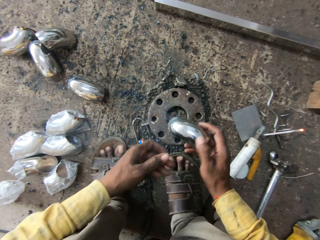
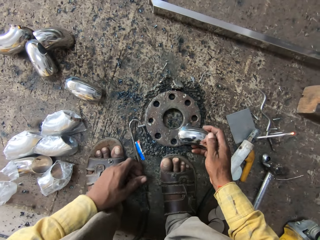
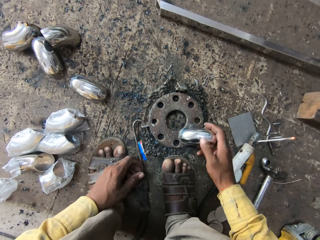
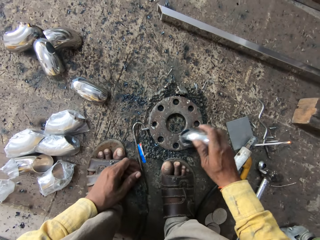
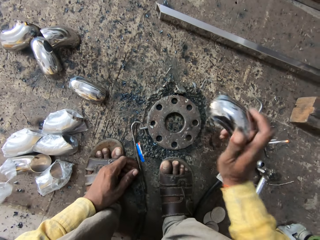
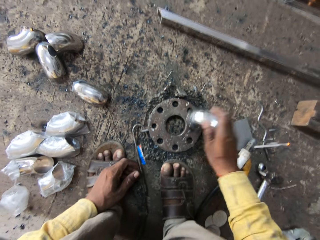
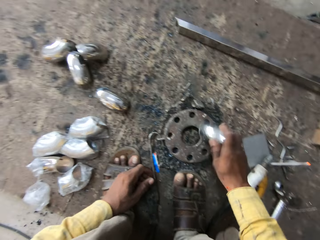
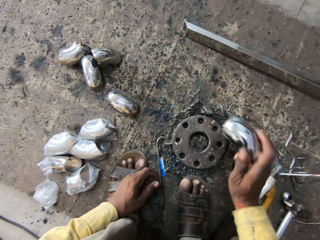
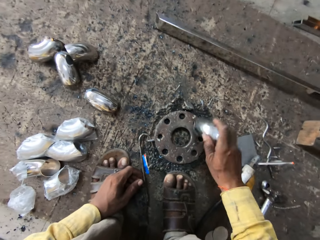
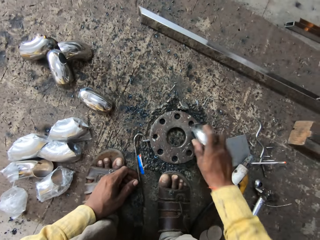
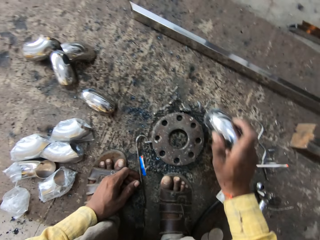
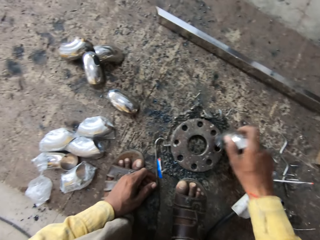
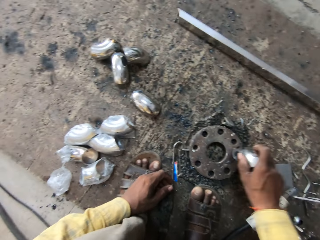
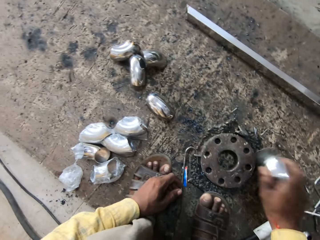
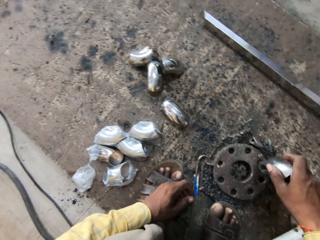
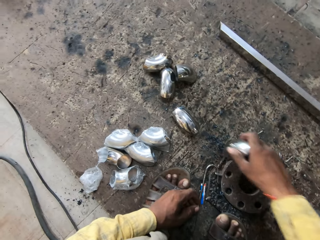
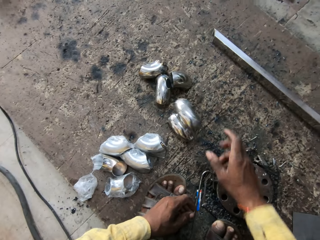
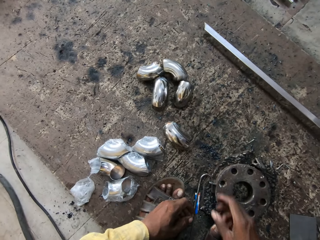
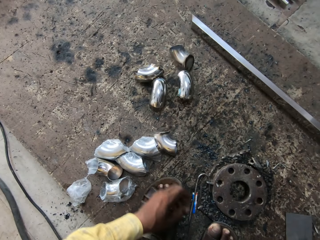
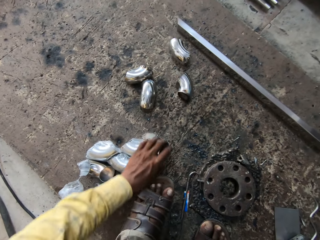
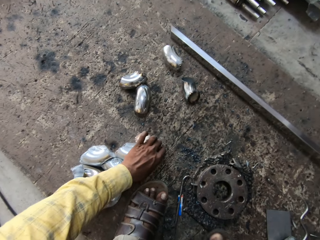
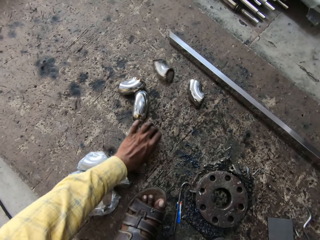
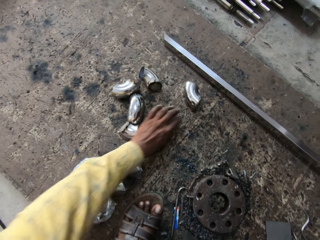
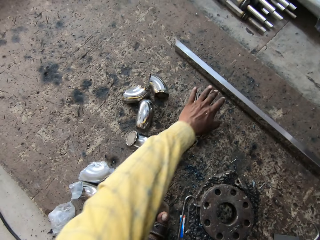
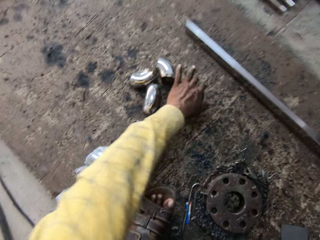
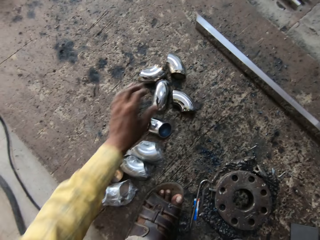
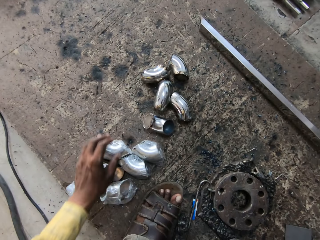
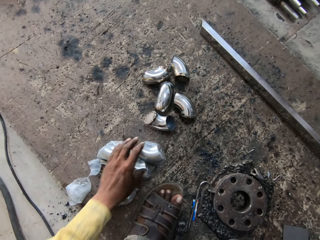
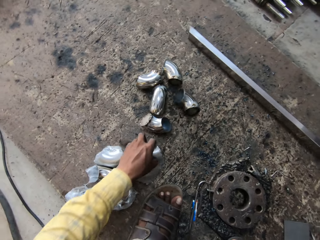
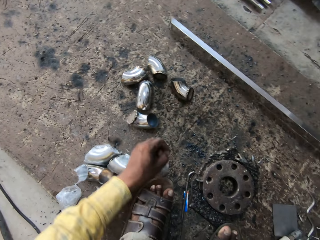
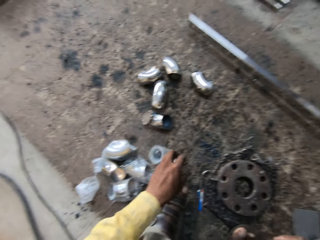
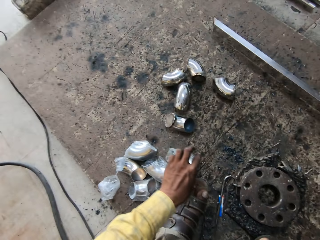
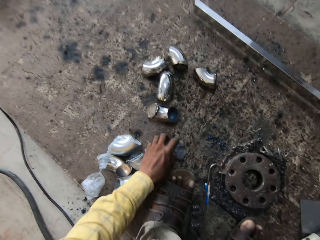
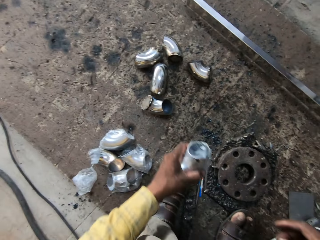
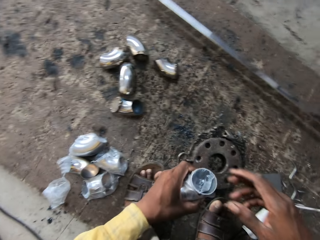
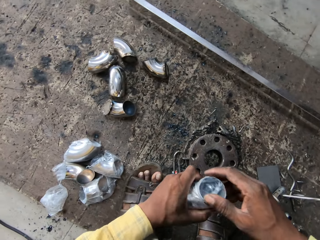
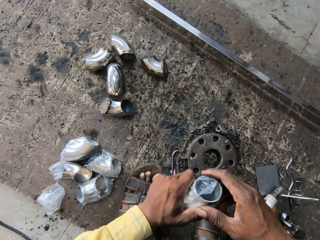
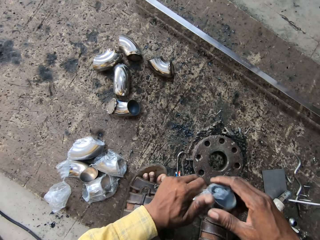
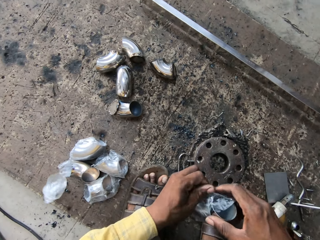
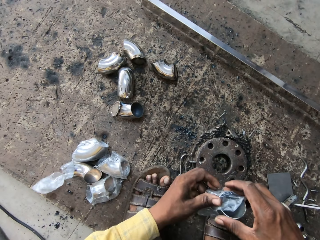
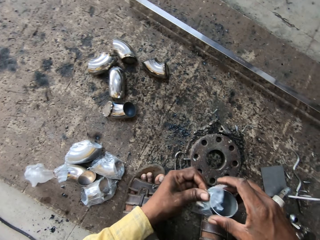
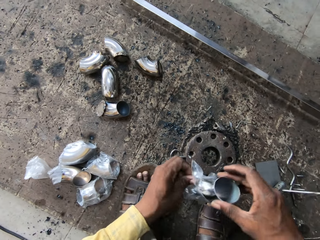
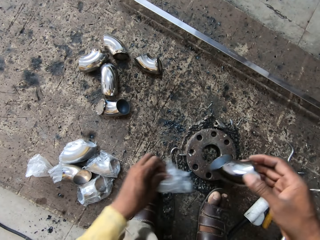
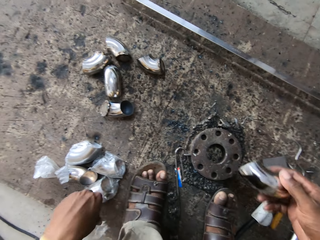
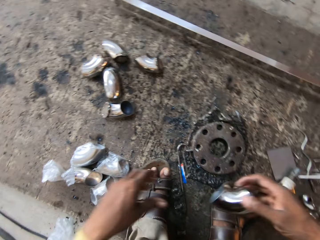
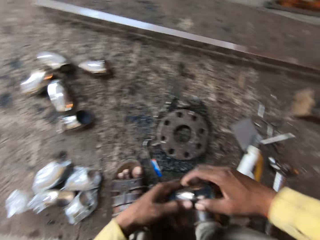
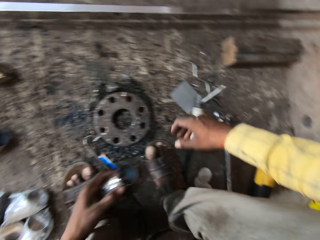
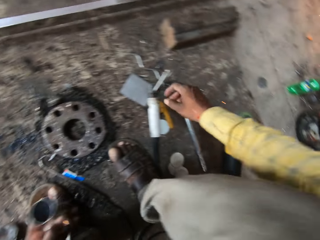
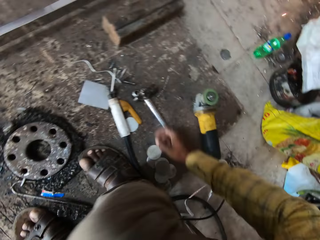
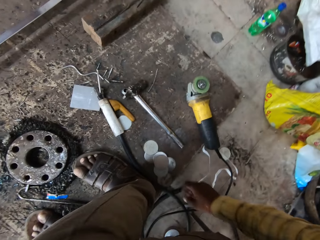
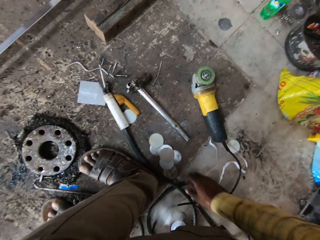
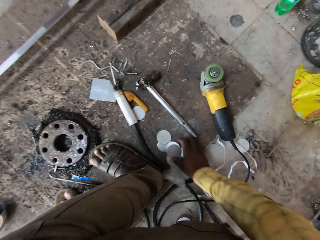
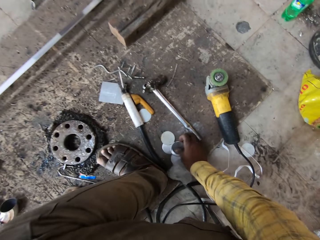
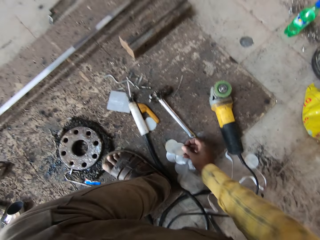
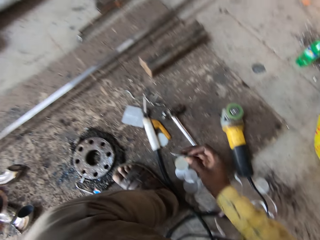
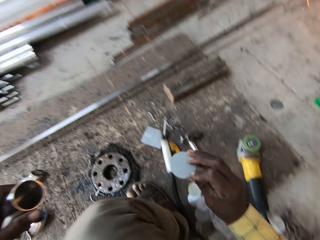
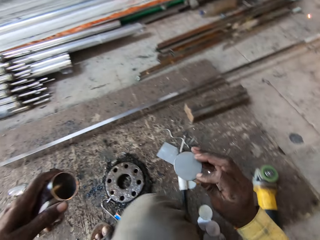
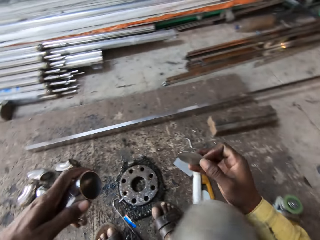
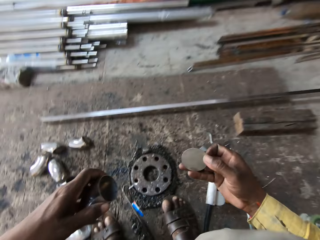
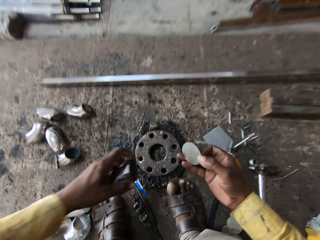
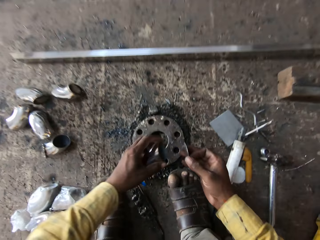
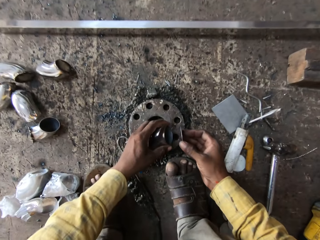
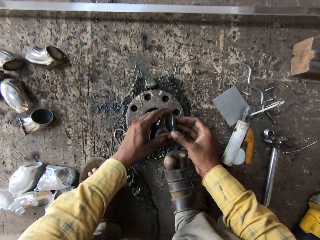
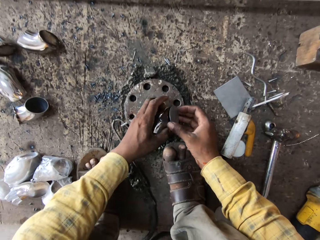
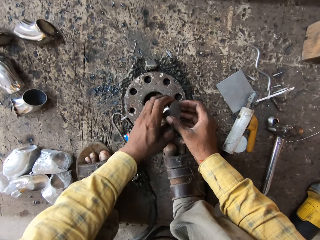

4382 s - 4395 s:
The camera wearer welds the steel with the welding machine on the ground. He holds the metal with his right hand. He hits the metal on a metal on the ground. He throws the metal on the ground. He touches the steel on the ground. He moves the metals on the ground. He picks up the metal with polythene paper on the ground. He removes the metal from the polythene paper. He throws the polythene paper on the ground. He picks up the metal on the ground.

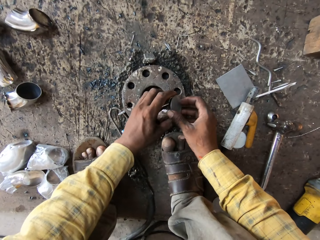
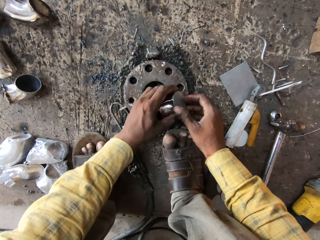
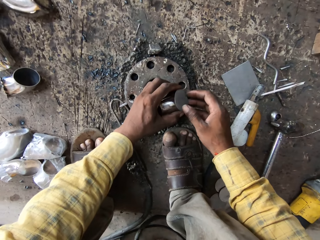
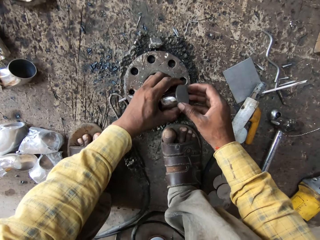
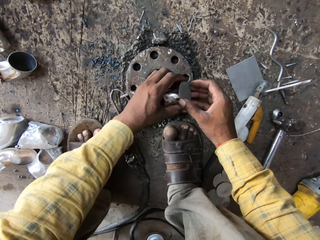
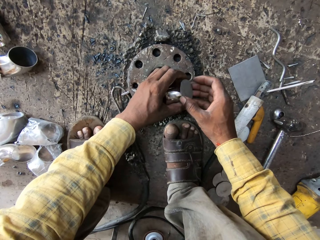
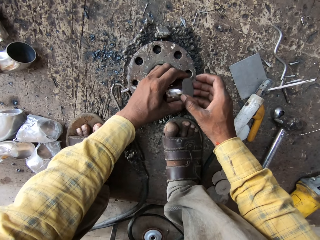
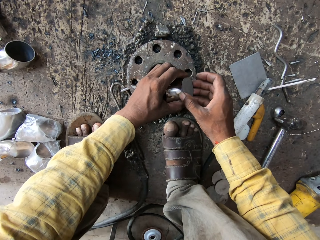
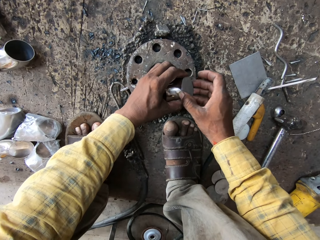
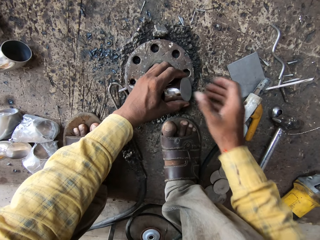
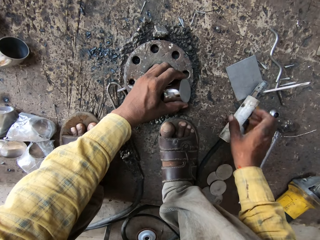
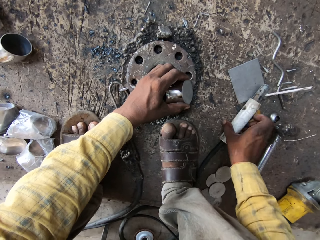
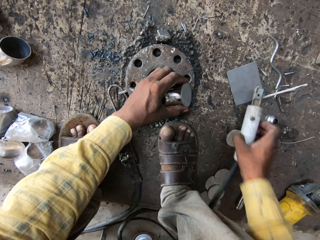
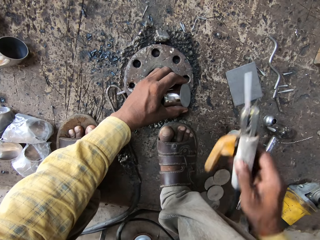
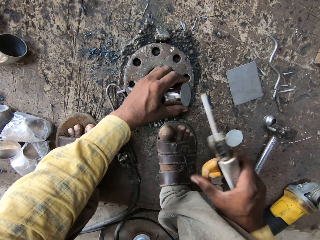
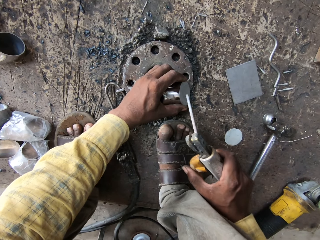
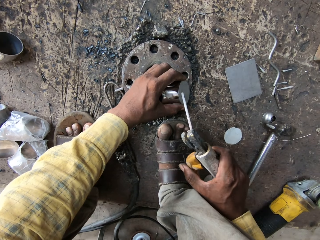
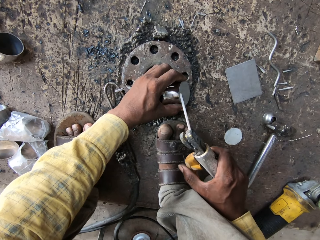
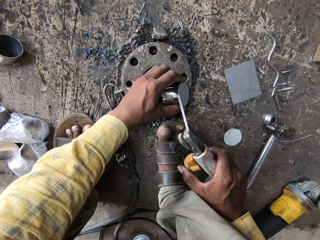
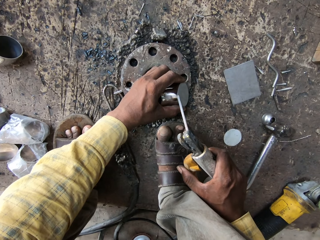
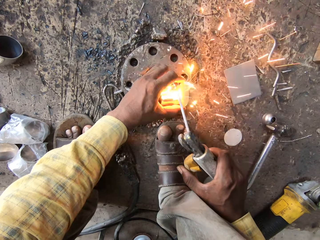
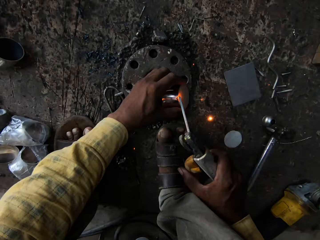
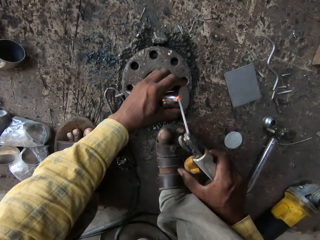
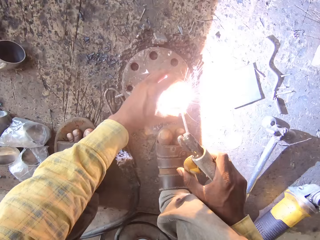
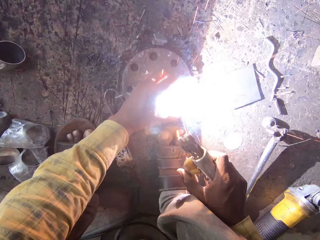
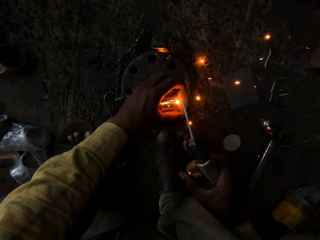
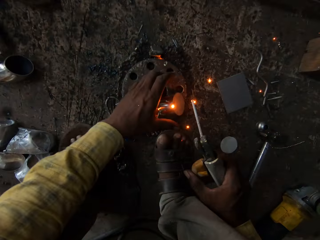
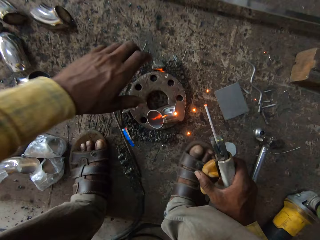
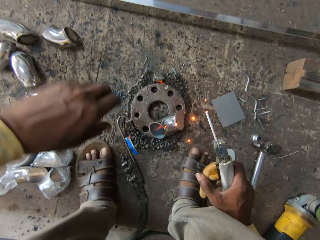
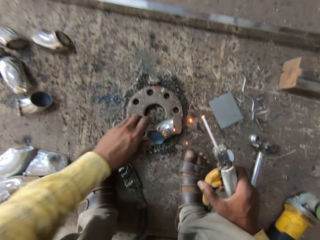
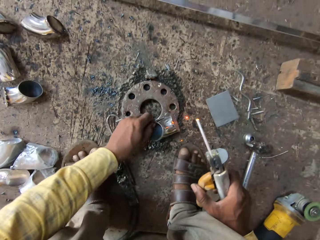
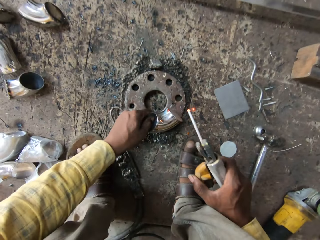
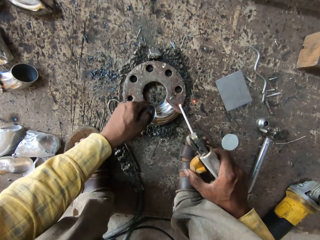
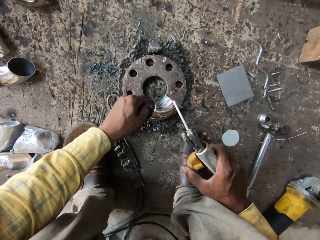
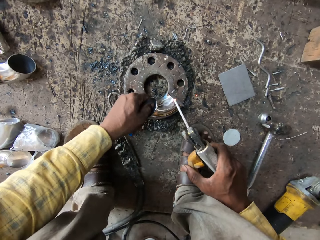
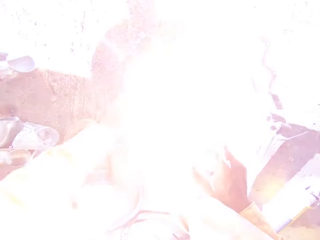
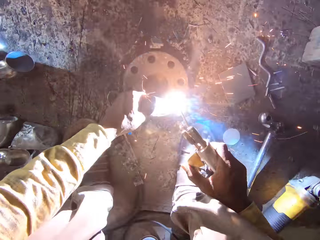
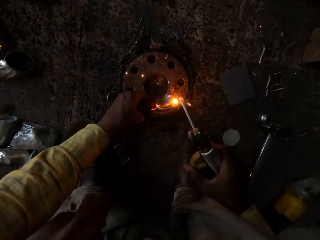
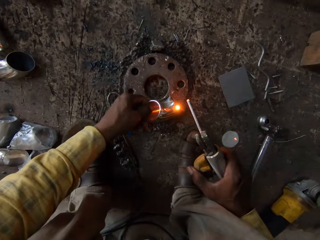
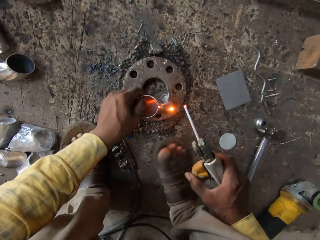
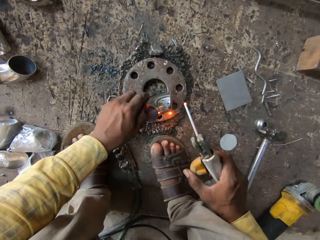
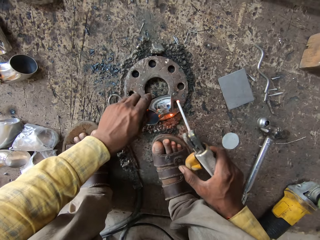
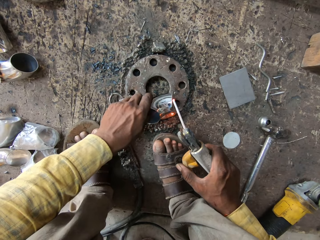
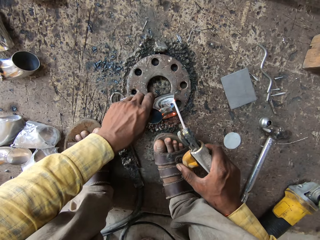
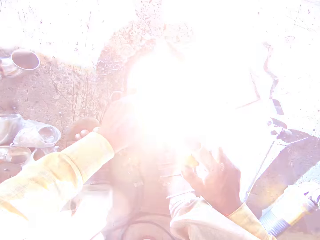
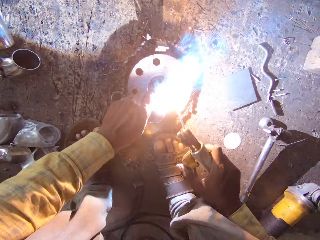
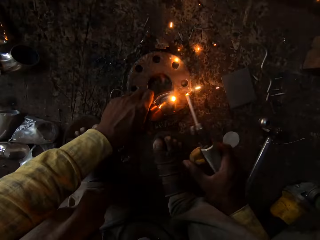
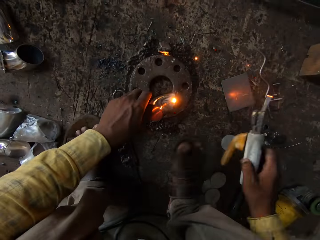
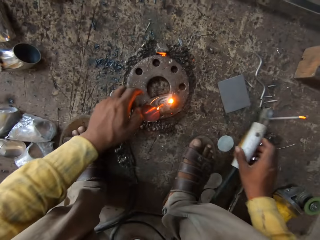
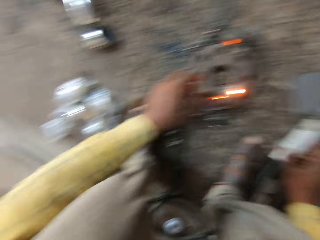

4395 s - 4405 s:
The camera wearer fixes the flat steel with a steel. He welds the steel with the welding machine on the ground. He picks up the electrode handle from the ground. He welds the metal with the electrode handle on the ground. He moves his hand from the metal, holds the metal, and welds the metal with the electrode handle.
